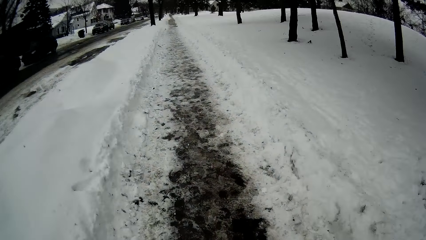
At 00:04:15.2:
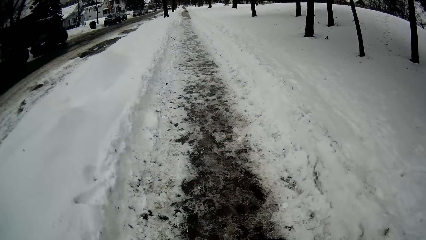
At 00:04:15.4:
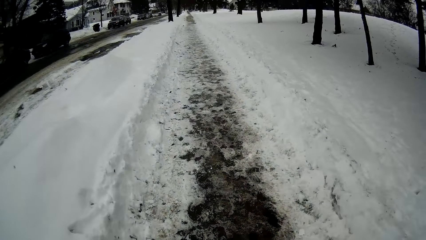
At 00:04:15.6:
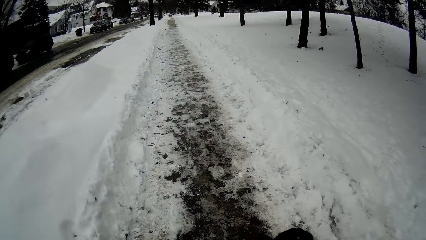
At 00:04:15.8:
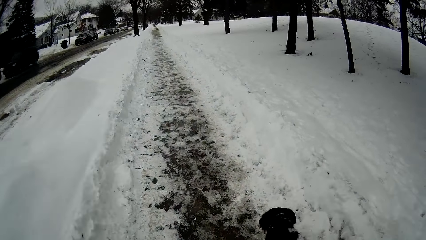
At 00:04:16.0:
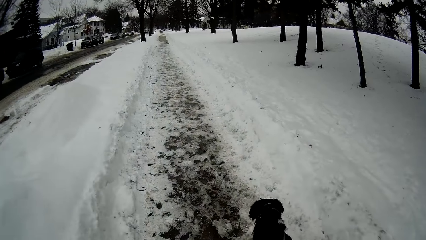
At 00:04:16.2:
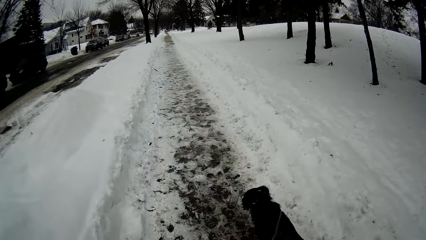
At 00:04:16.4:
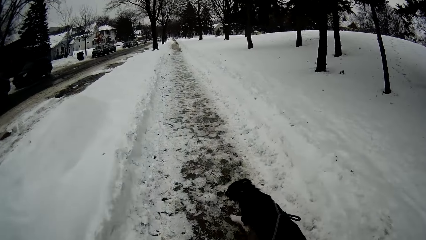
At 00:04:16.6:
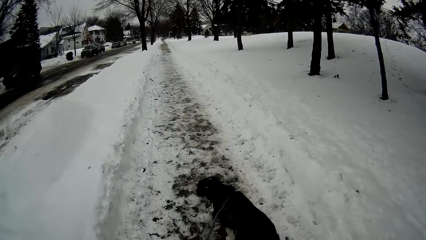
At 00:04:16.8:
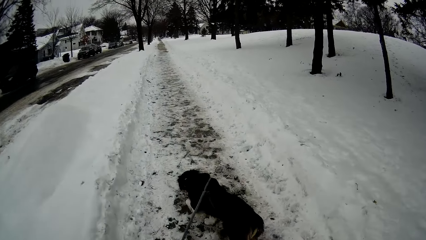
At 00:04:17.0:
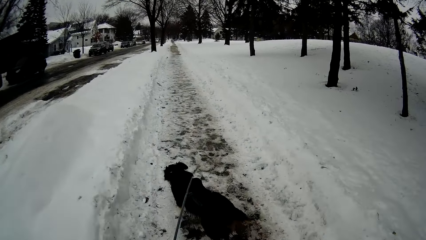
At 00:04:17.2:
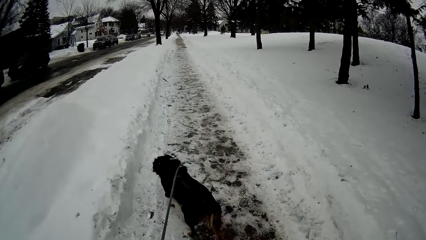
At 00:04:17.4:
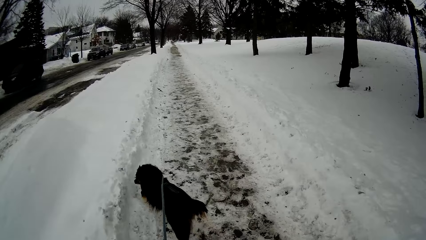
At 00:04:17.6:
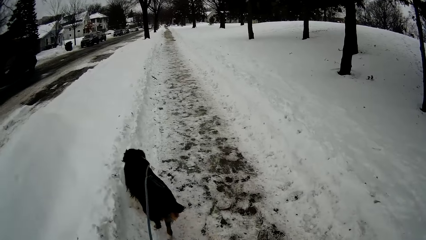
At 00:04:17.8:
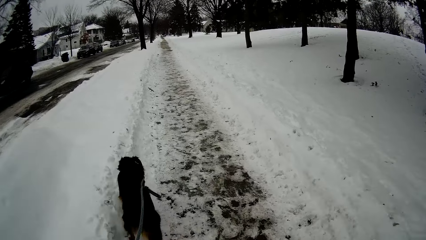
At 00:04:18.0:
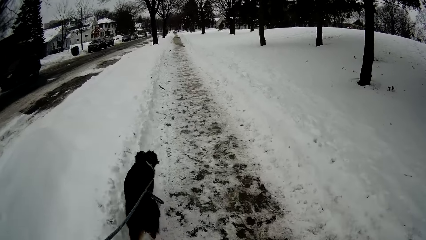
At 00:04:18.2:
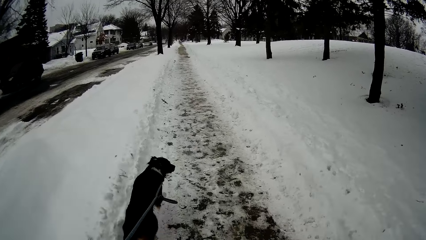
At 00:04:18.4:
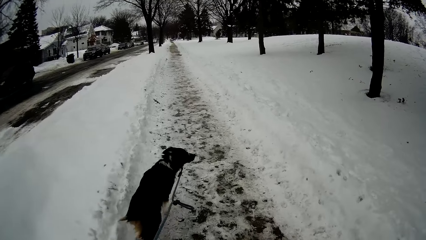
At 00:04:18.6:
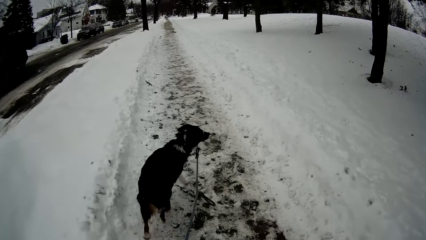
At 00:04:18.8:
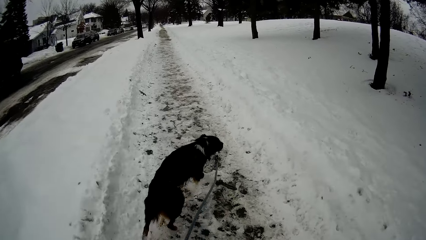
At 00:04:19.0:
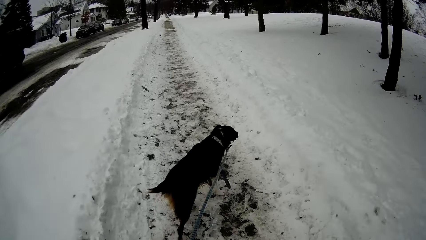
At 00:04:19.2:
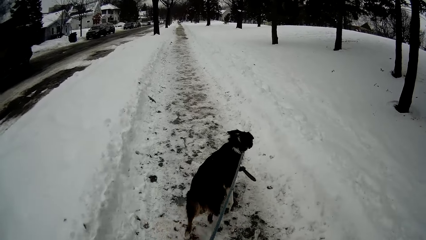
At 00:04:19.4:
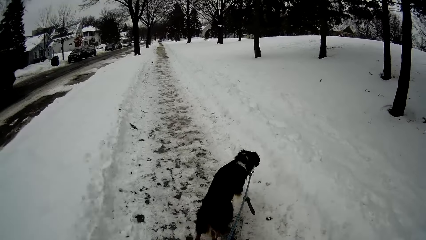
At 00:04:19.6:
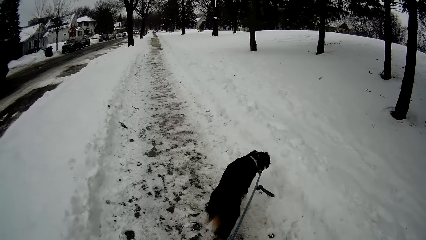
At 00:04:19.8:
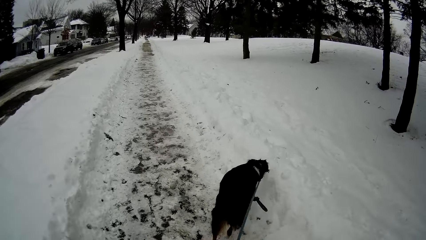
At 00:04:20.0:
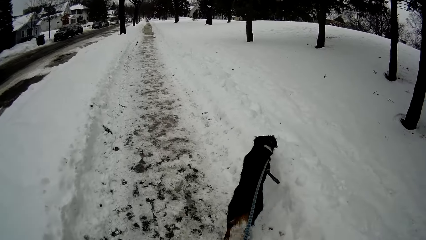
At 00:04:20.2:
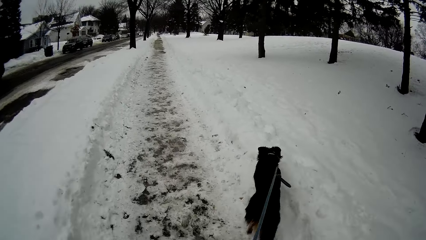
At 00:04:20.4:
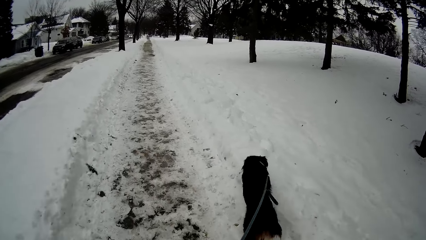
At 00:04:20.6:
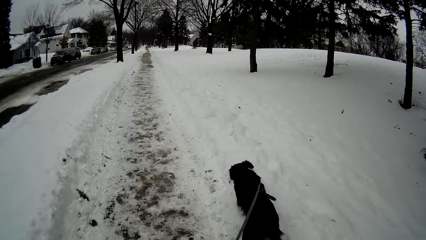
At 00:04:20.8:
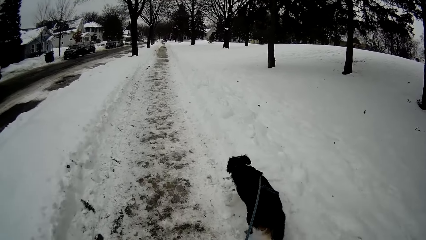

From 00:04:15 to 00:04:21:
The camera wearer walks on the pavement with the dog.

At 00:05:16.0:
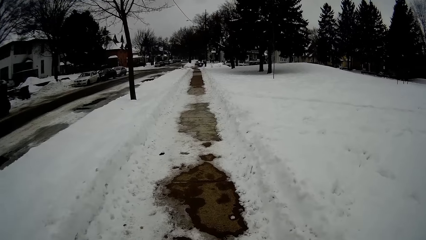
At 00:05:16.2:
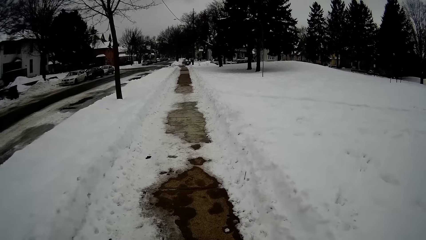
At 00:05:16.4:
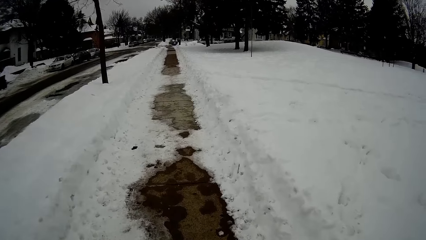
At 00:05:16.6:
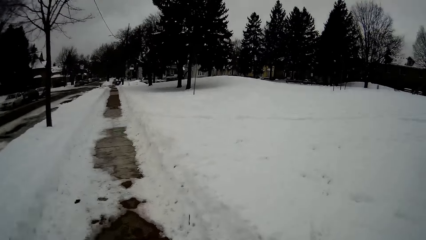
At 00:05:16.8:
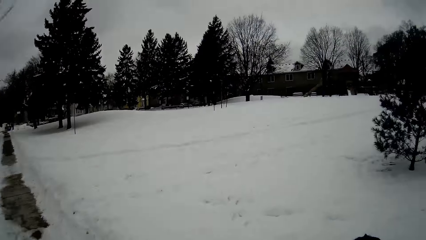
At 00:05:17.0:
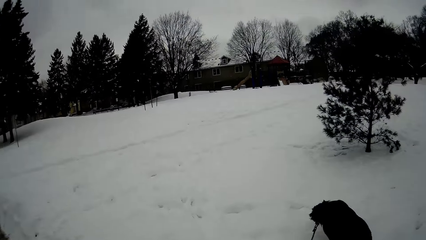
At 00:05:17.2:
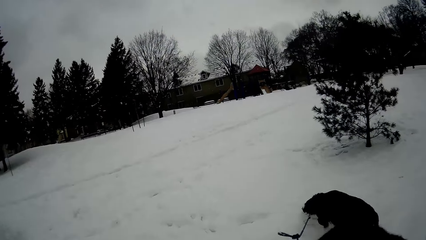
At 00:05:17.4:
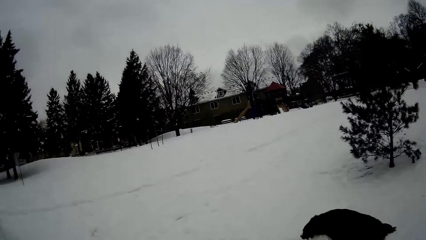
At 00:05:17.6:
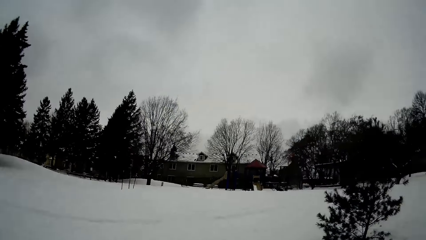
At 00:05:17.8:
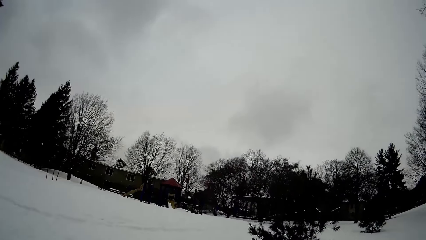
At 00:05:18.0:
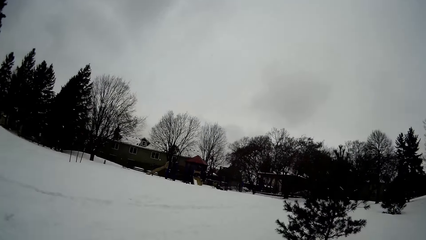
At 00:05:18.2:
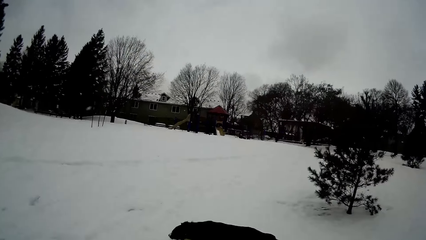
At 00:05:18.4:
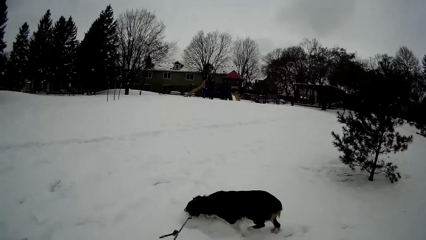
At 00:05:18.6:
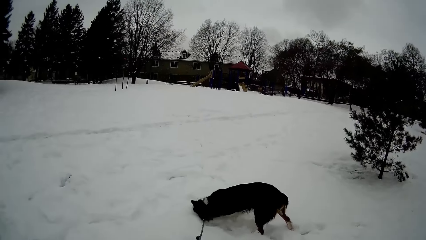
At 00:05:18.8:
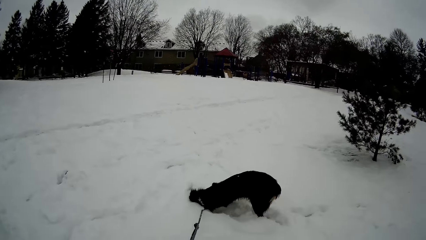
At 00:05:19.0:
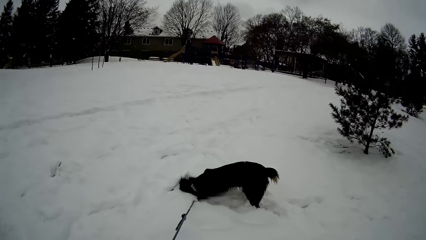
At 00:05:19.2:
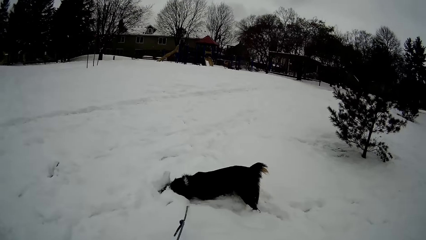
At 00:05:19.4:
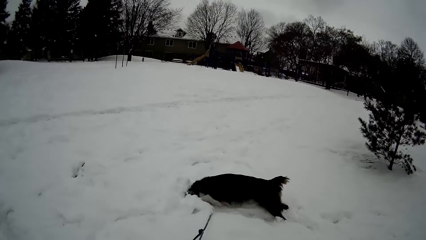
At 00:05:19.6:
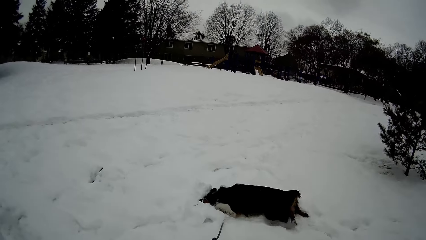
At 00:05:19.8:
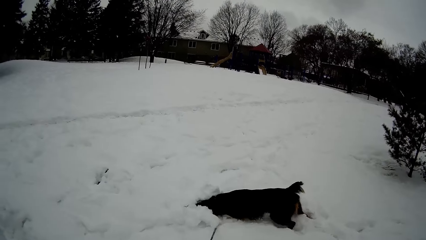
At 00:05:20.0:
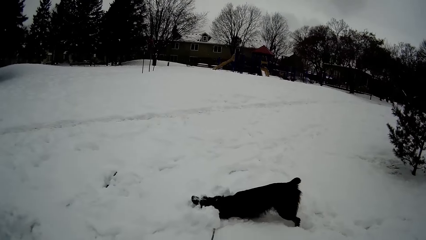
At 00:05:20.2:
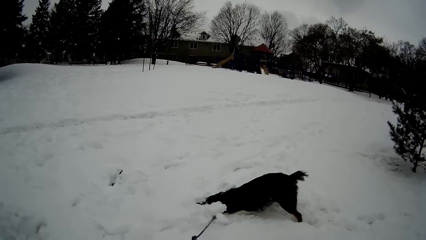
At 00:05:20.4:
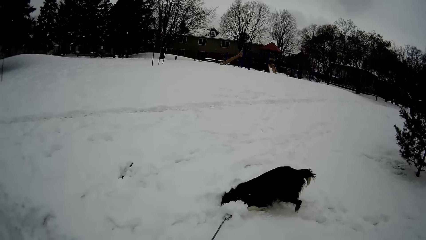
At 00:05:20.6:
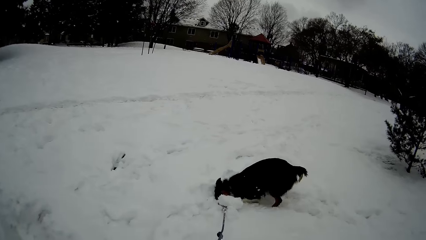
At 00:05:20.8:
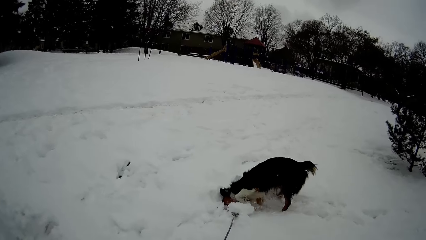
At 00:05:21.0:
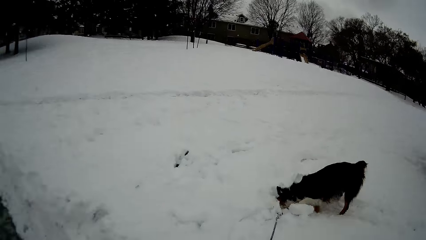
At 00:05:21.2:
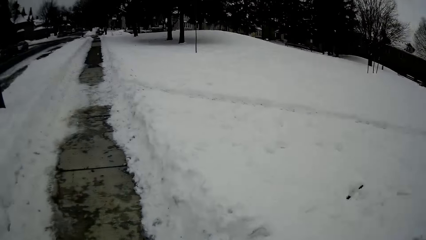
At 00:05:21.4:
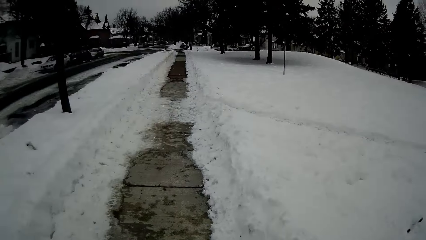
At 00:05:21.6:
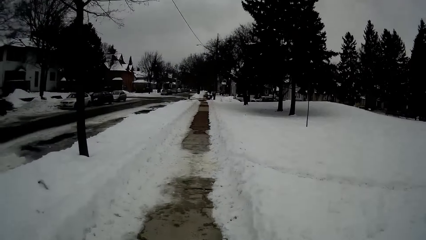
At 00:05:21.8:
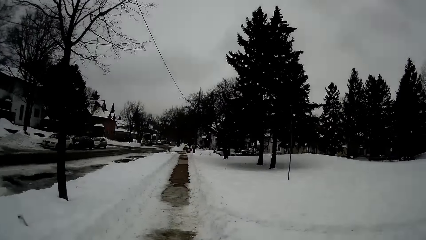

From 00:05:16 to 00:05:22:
The dog digs into the snow on the road with his head.
